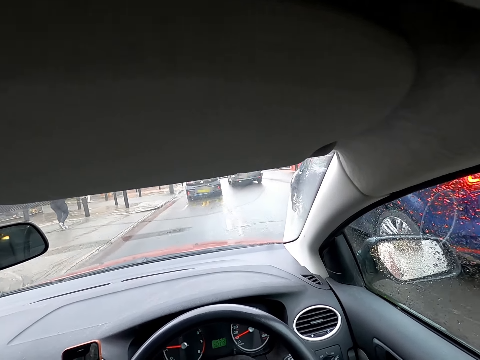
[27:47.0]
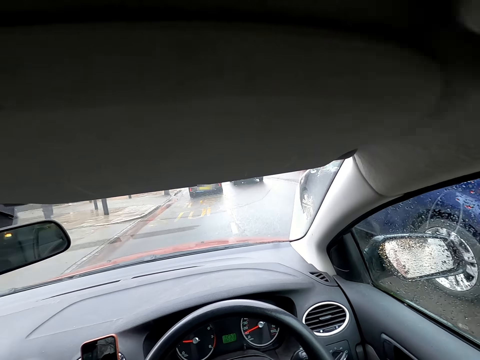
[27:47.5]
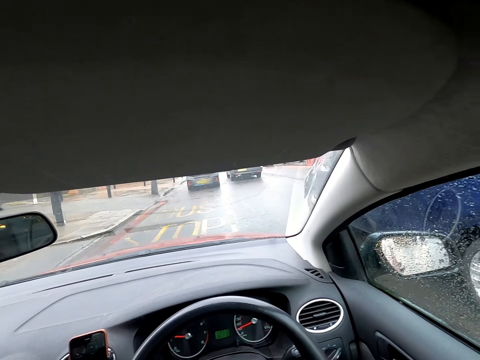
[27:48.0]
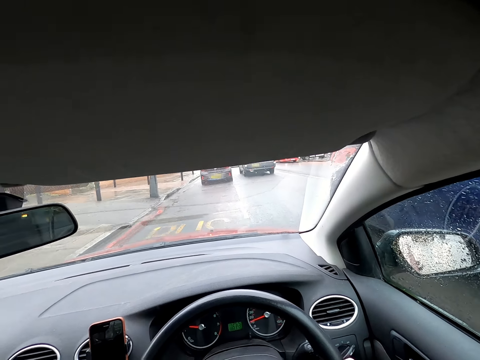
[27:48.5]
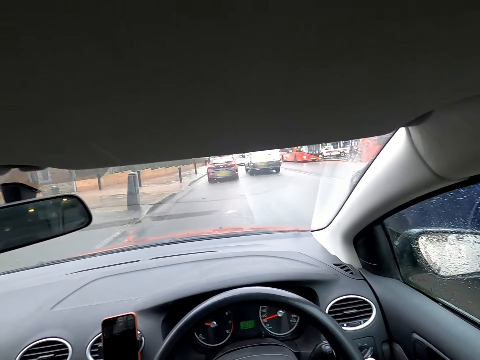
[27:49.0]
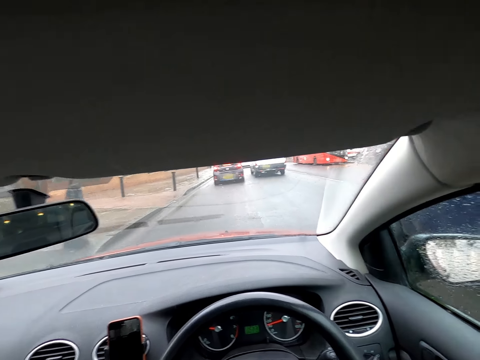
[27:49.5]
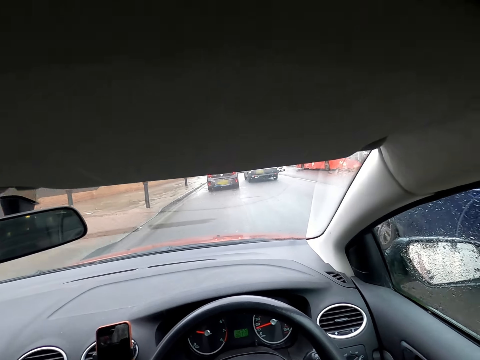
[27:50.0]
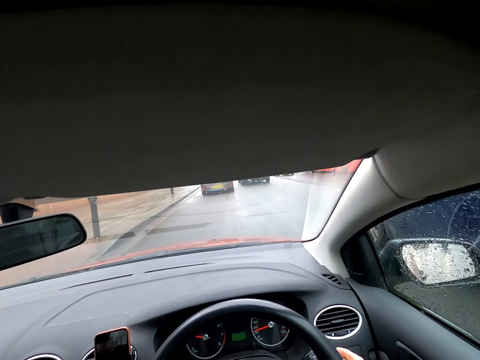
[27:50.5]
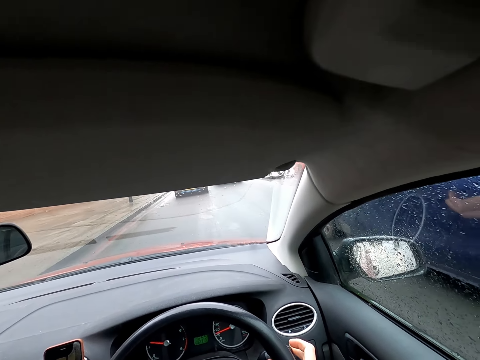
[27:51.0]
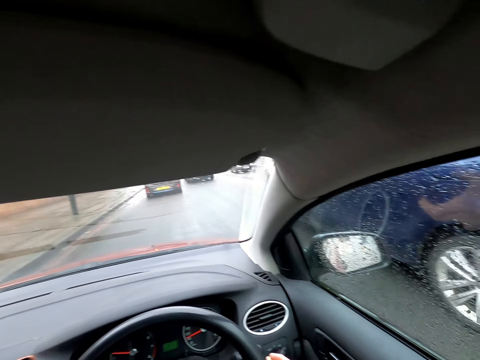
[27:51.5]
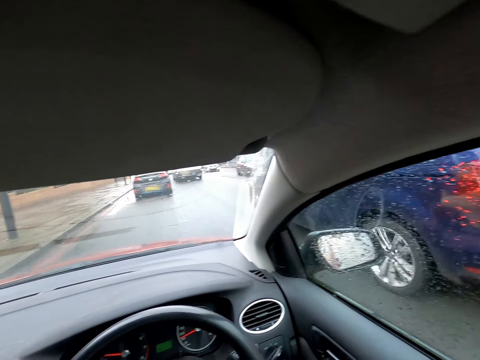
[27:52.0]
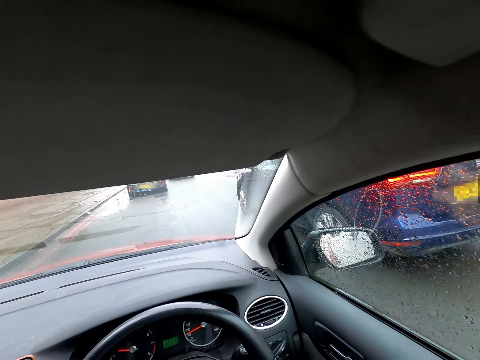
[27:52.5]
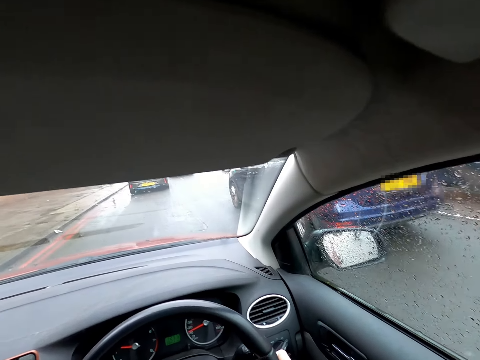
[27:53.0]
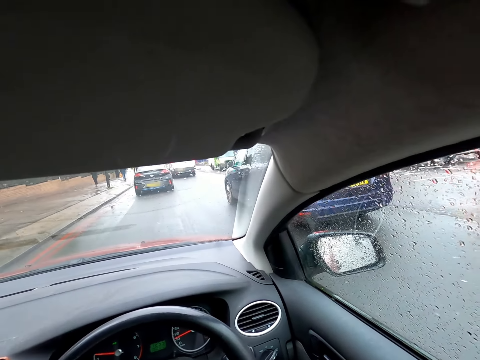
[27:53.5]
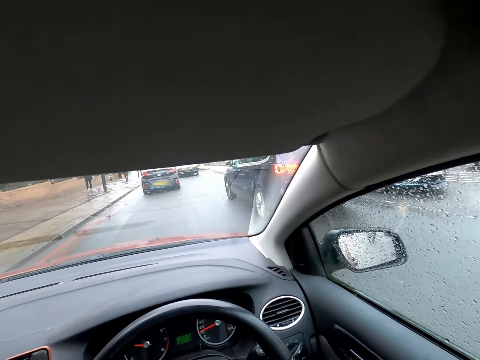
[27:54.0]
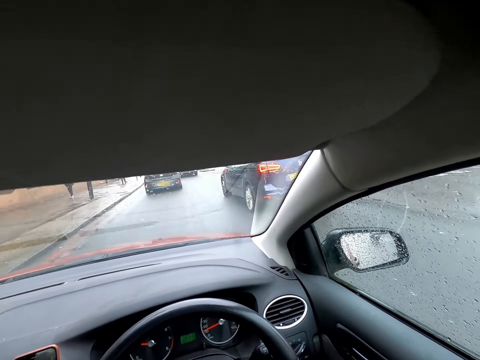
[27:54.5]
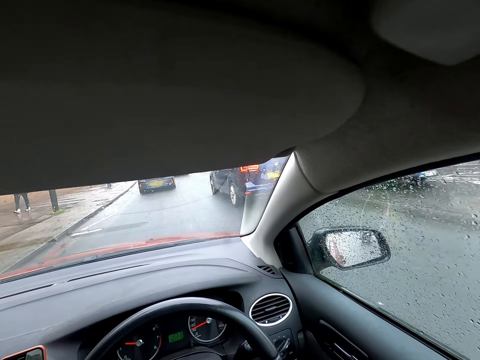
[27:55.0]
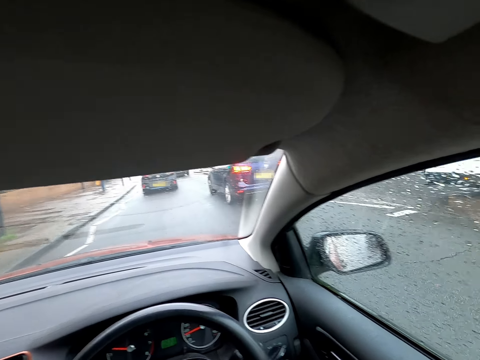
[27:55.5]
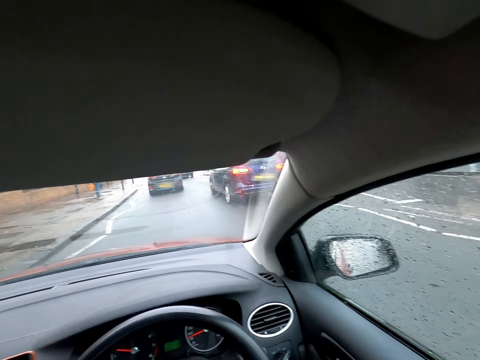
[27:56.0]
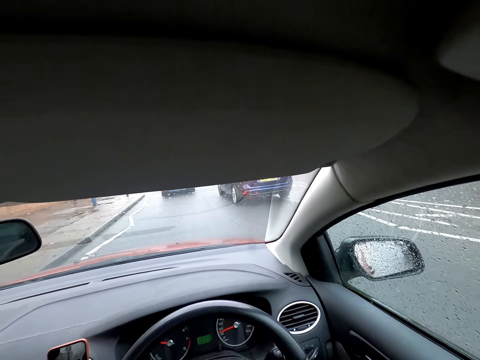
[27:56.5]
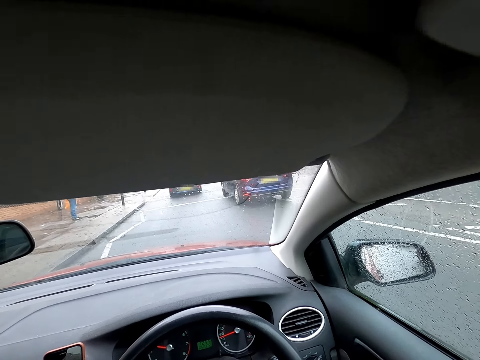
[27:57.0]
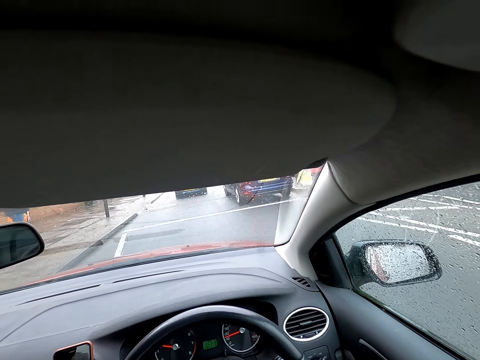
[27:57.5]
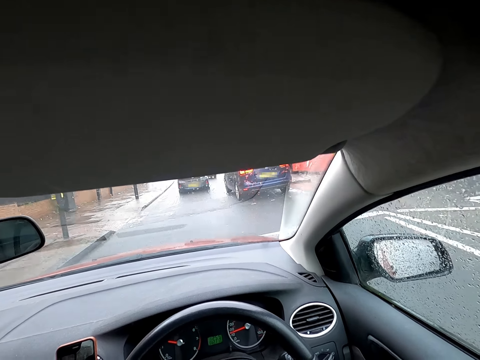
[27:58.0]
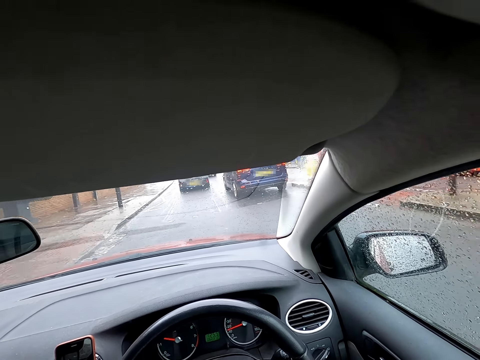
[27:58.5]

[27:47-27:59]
A red bus drives past the camera wearer. A white car drives past the camera wearer. A blue car drives past the camera wearer. A green car drives past the camera wearer.

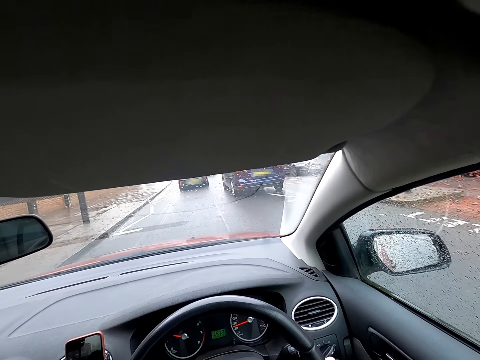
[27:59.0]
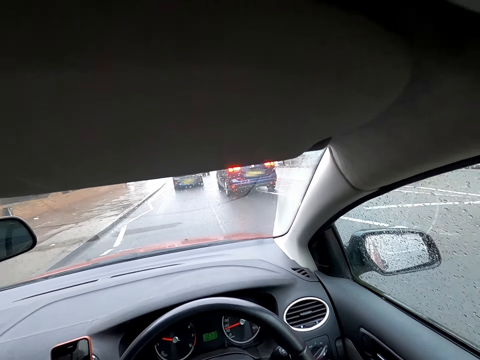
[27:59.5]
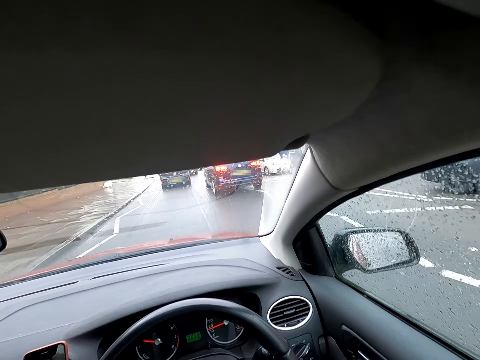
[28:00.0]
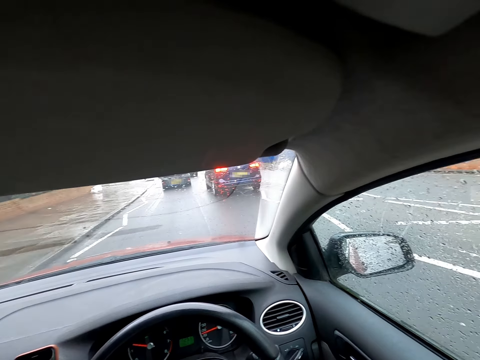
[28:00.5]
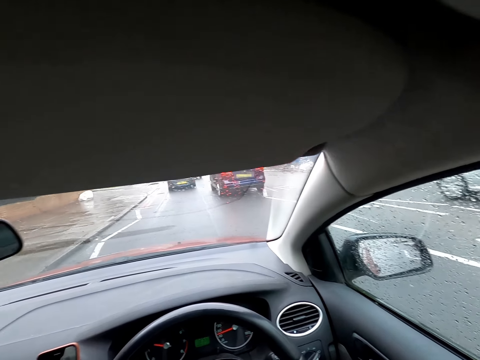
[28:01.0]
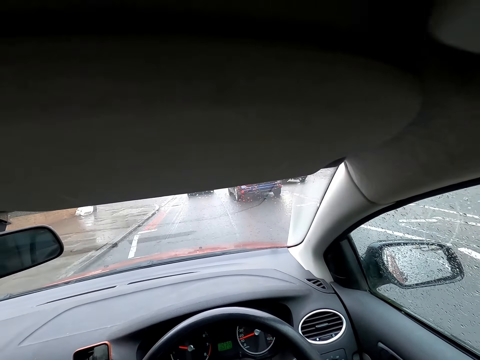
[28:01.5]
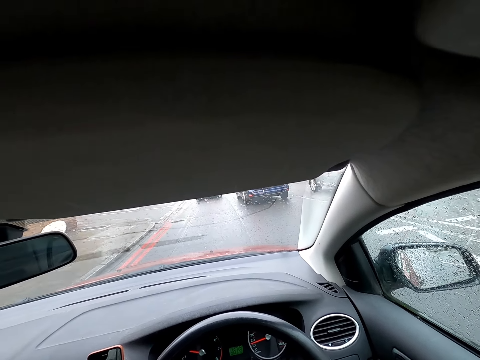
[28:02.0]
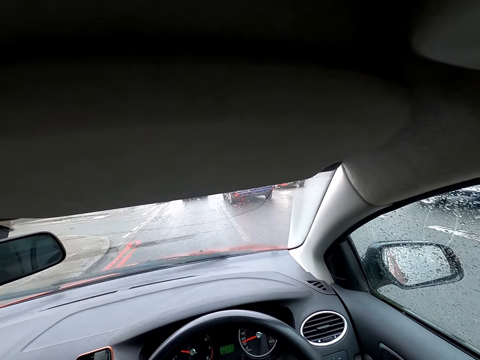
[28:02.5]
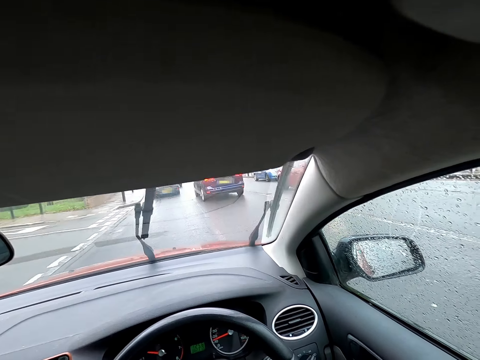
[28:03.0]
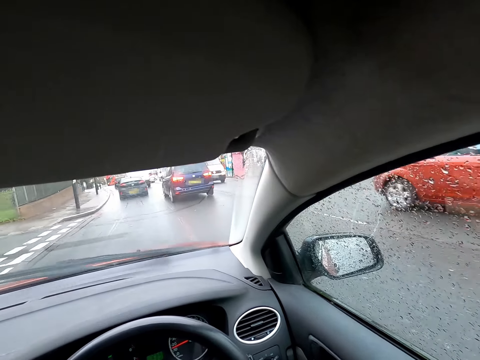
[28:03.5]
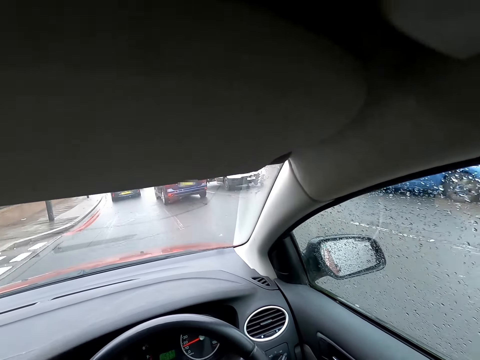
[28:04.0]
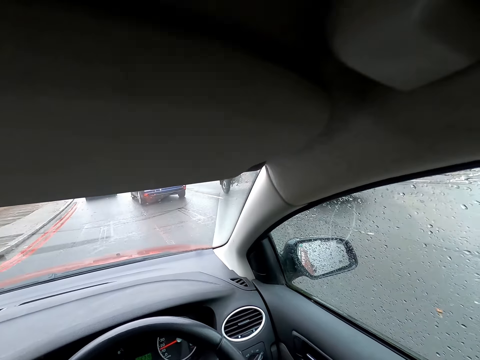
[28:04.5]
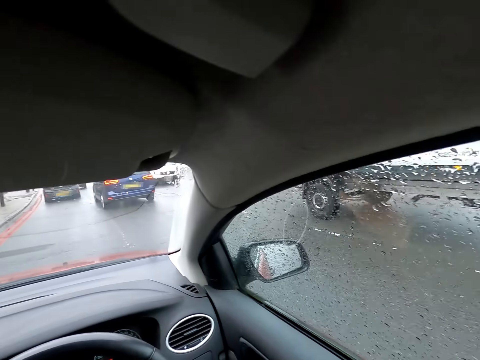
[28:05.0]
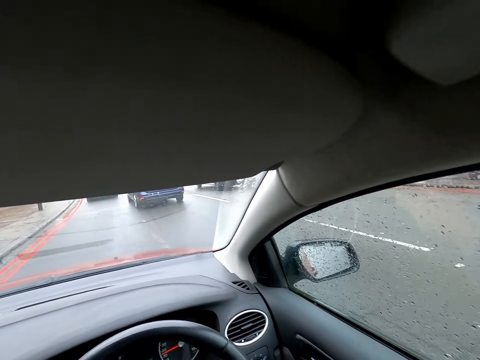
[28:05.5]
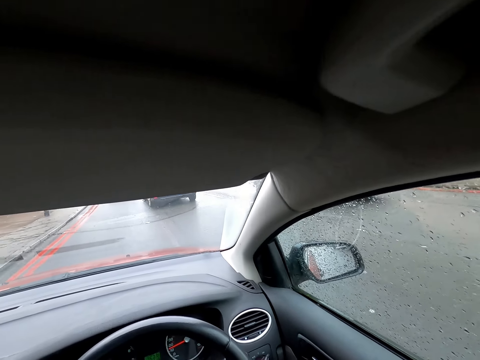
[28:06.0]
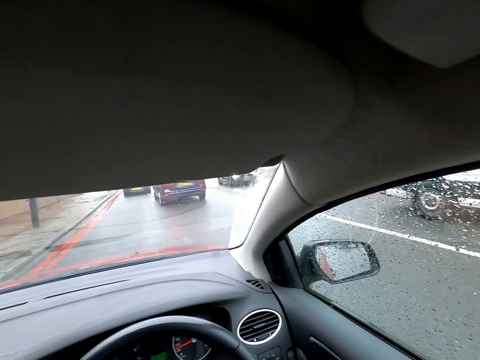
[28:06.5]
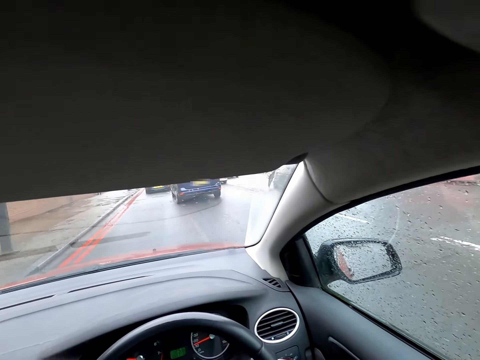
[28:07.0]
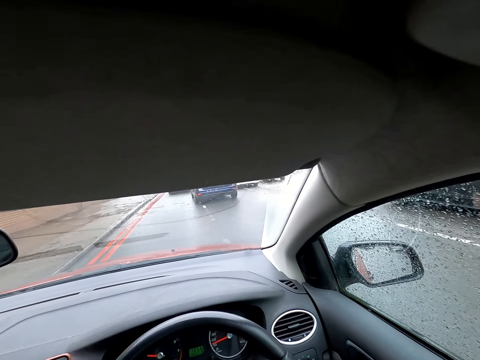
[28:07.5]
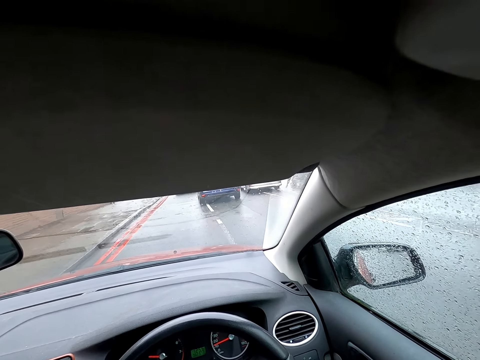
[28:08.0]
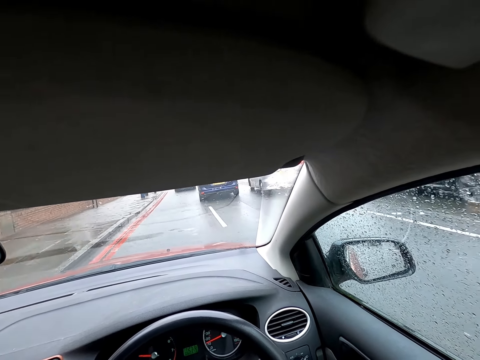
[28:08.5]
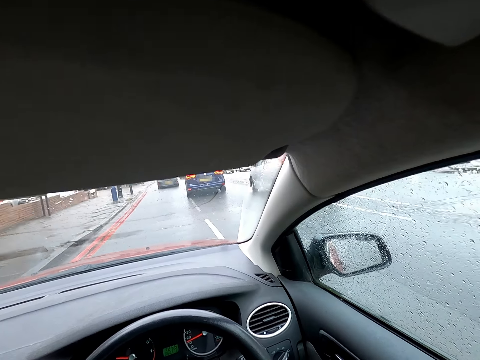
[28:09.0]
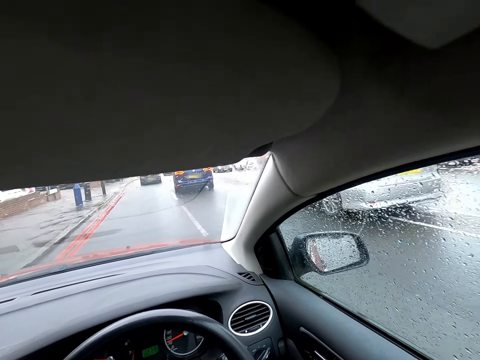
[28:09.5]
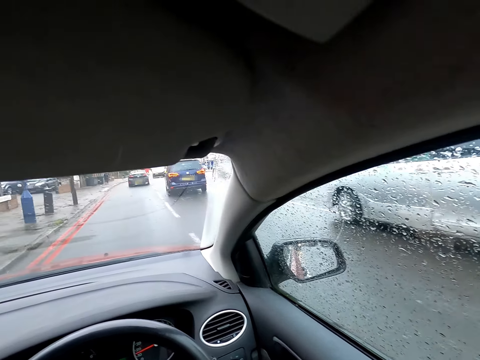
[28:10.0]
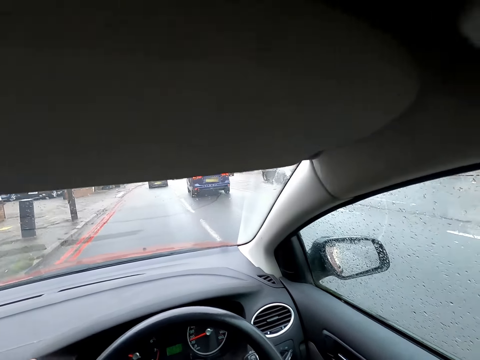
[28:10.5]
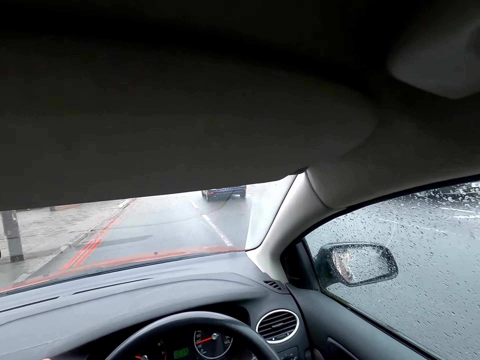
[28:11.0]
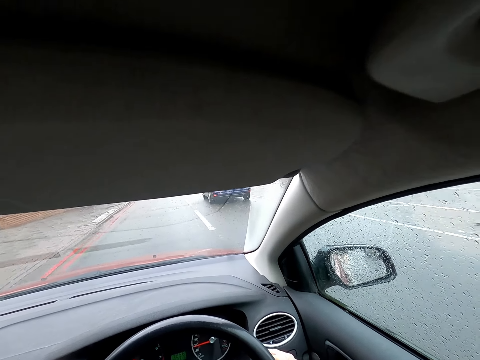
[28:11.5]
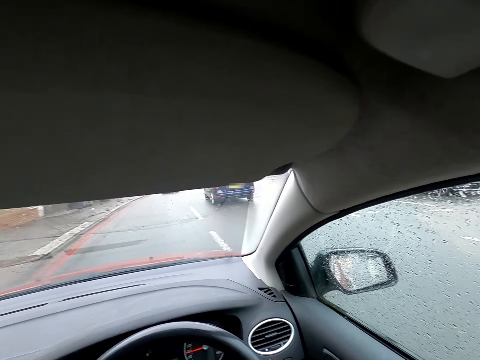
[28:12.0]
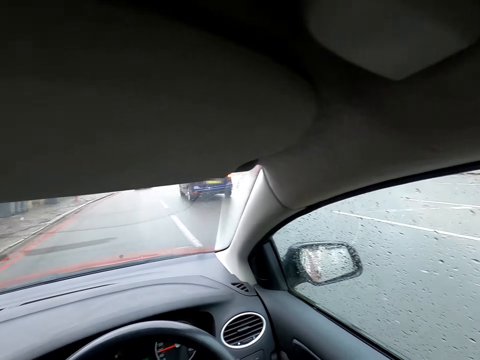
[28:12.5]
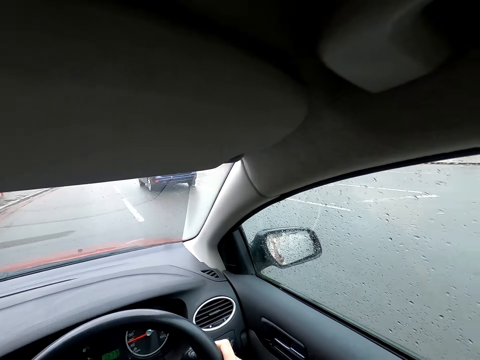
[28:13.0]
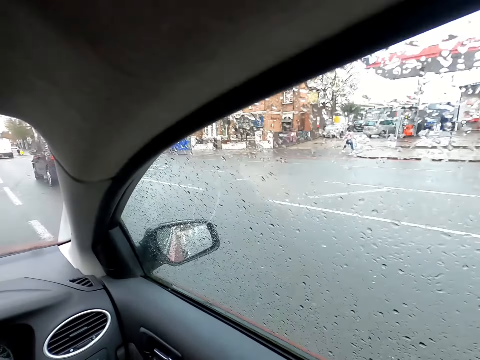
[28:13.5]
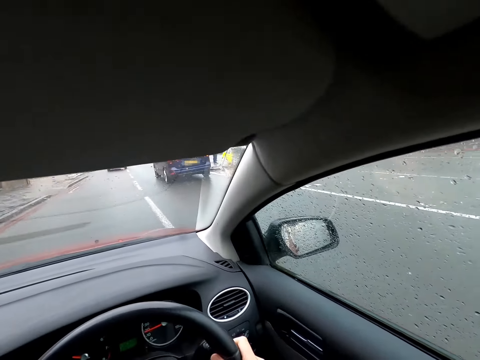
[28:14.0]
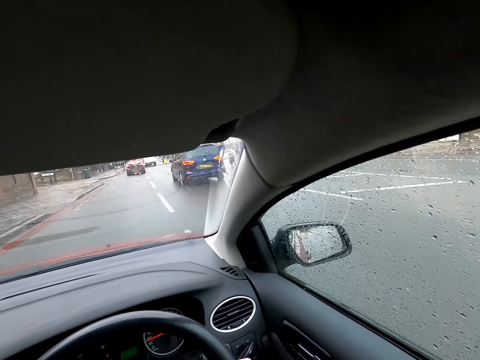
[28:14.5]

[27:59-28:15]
A gray car drives past the camera wearer. A silver car drives past the camera wearer. A white car drives past the camera wearer. An orange car drives past the camera wearer. A blue car drives past the camera wearer. A white bus drives past the camera wearer. A white bus drives past the camera wearer again. A black car drives past the camera wearer repeatedly.
